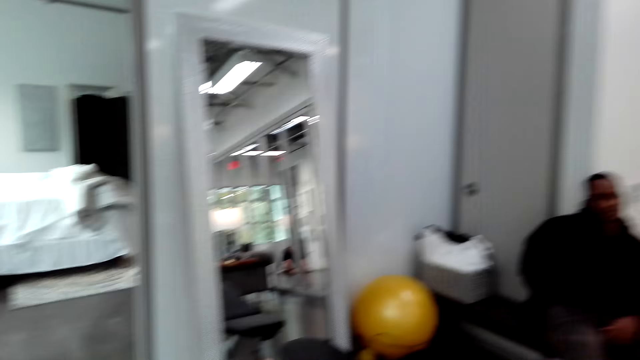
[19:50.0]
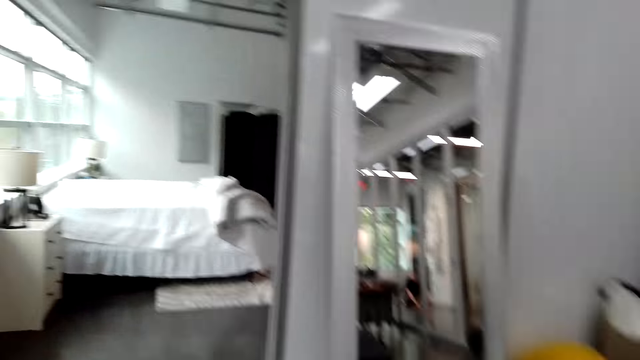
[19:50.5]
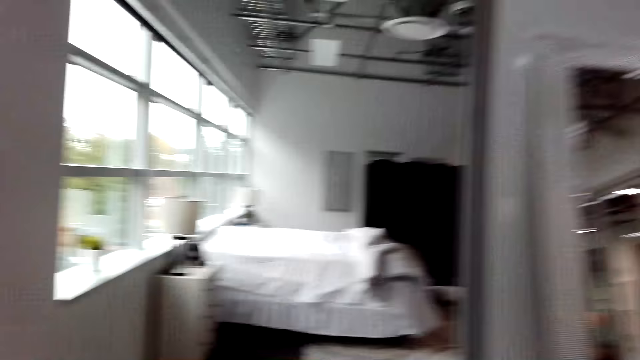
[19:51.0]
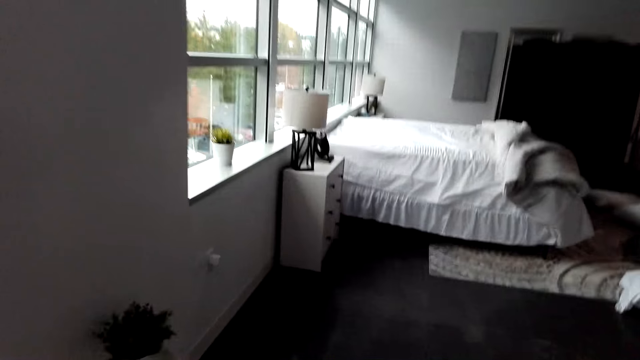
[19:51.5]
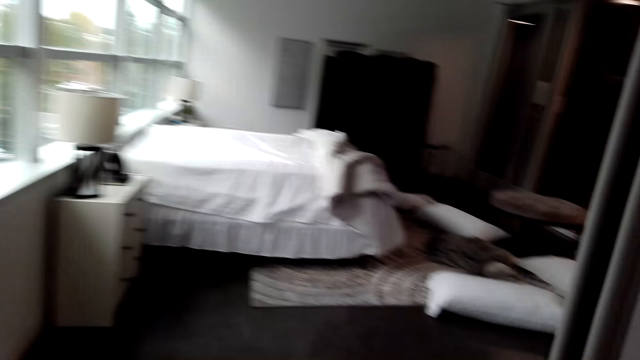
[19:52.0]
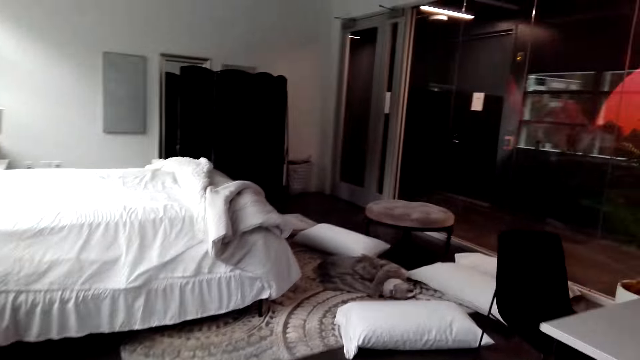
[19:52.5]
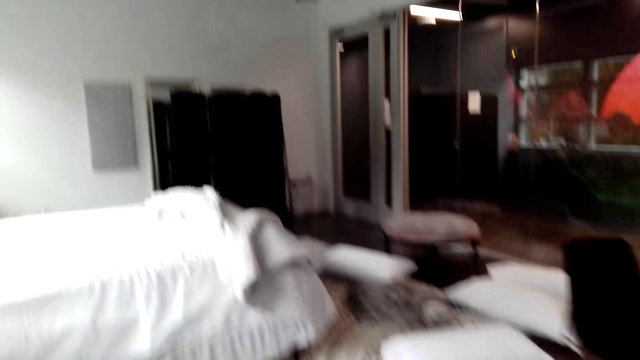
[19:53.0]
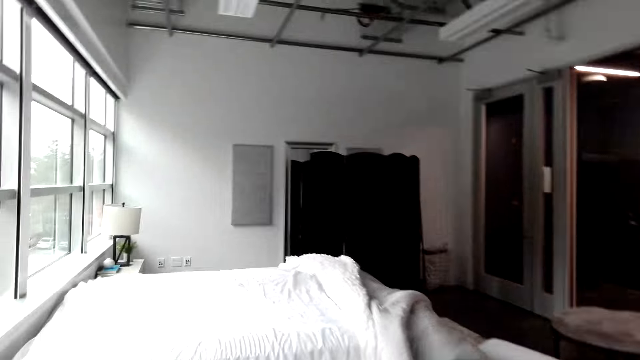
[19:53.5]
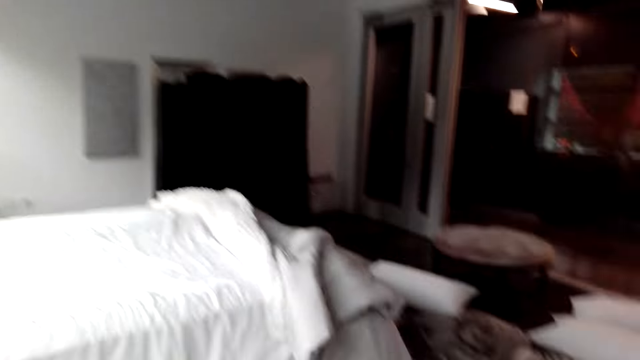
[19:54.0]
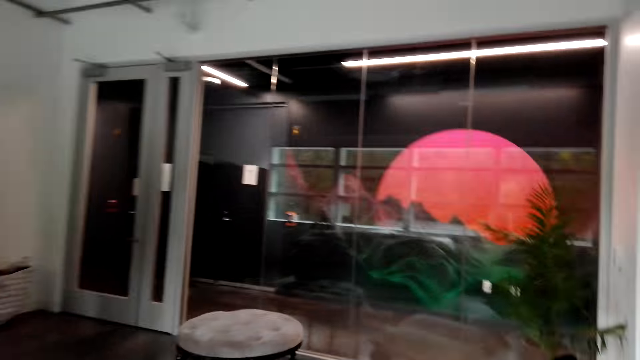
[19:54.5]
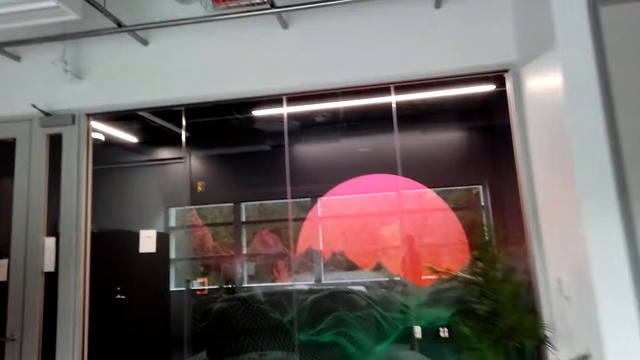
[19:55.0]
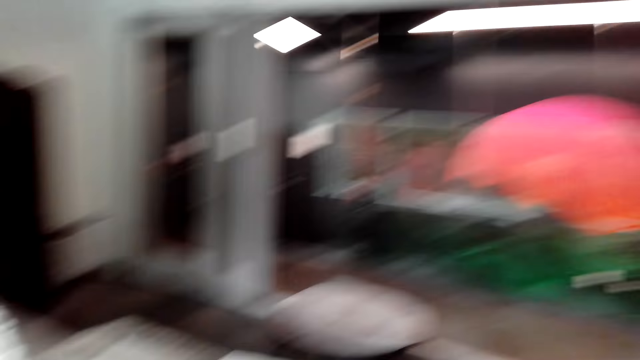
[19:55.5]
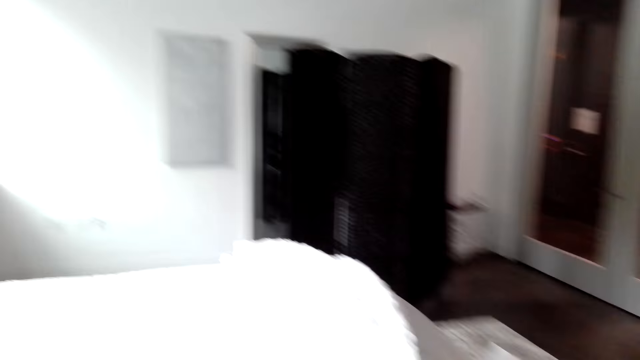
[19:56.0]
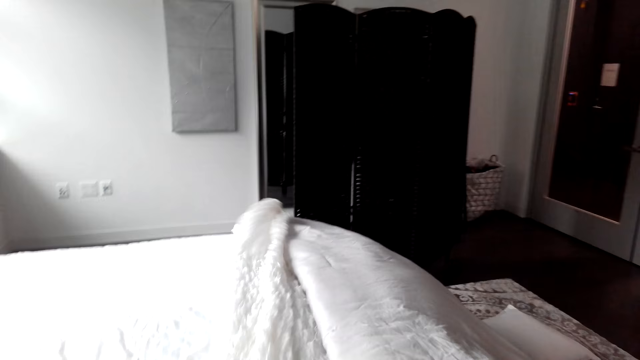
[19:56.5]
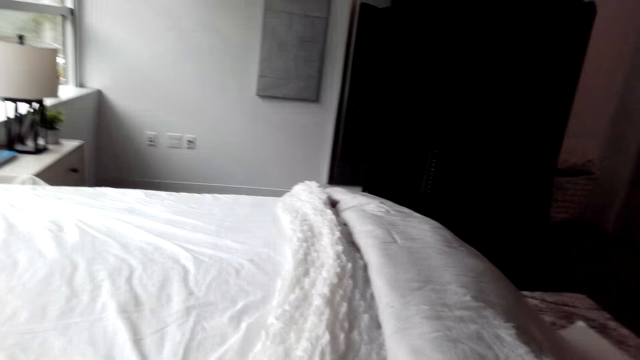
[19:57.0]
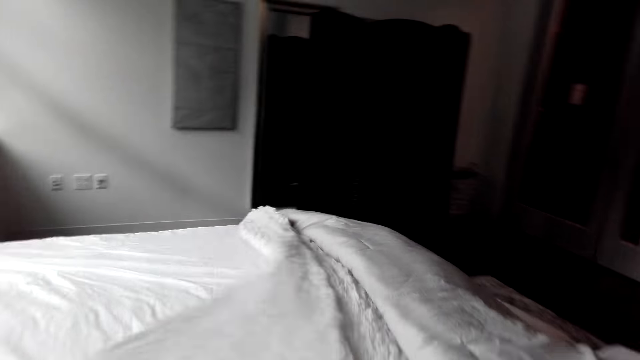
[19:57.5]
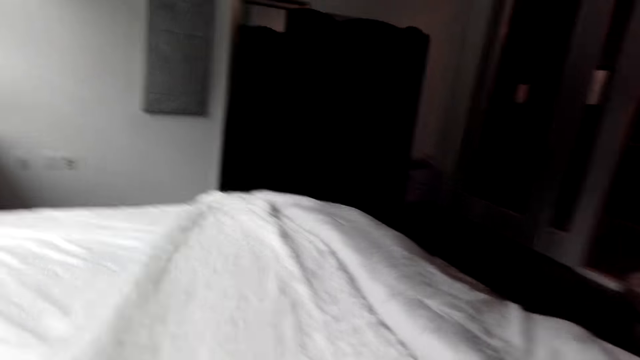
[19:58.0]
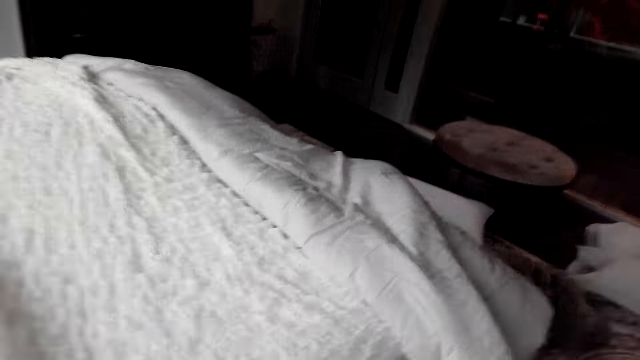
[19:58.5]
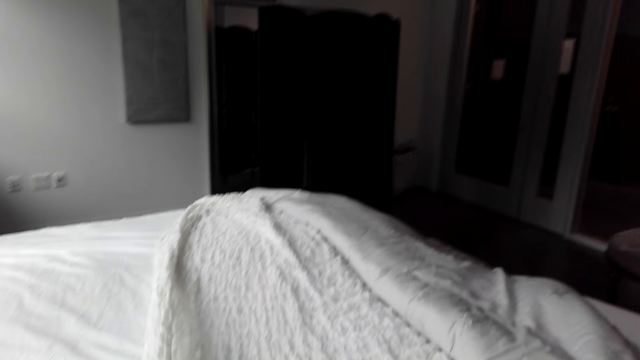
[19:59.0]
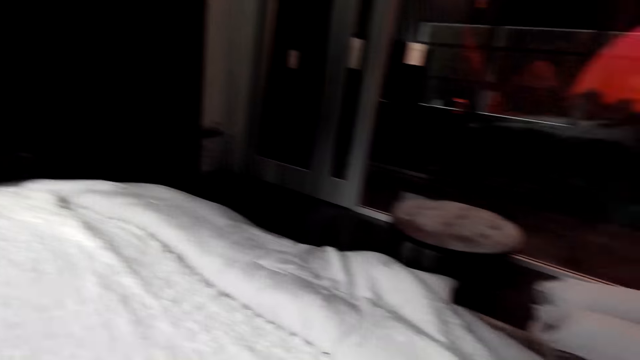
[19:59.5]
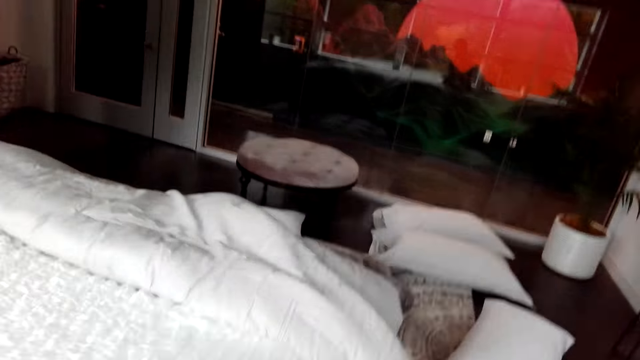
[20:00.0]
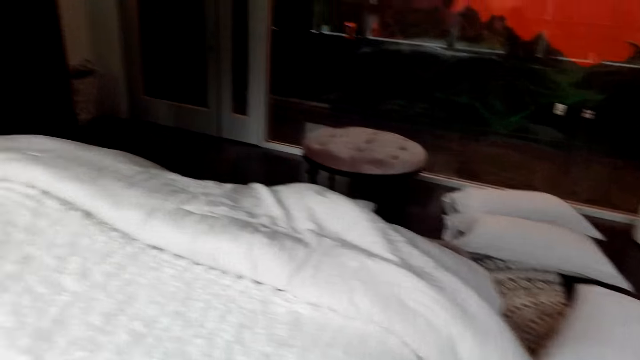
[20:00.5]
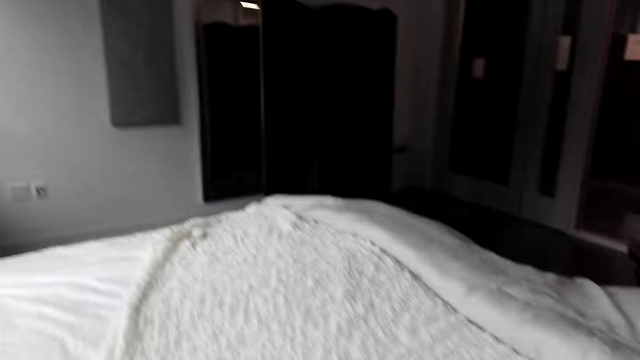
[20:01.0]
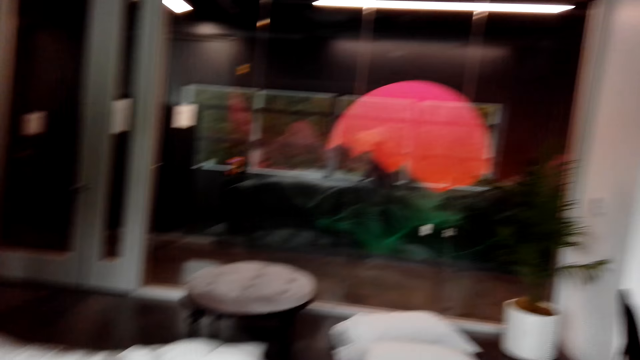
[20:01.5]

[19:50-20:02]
The camera wearer walks towards a bedroom. They touch the bed. They straighten a blanket.

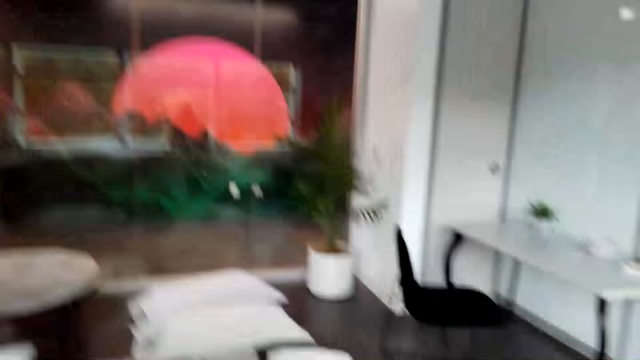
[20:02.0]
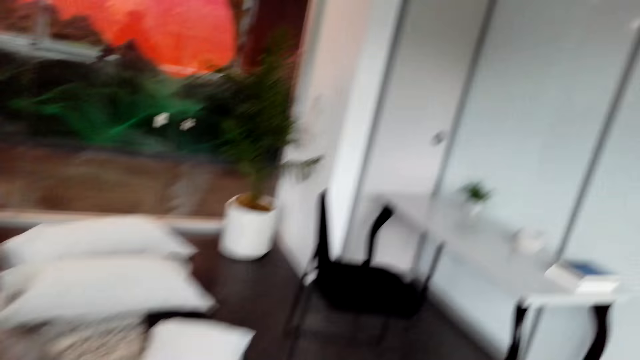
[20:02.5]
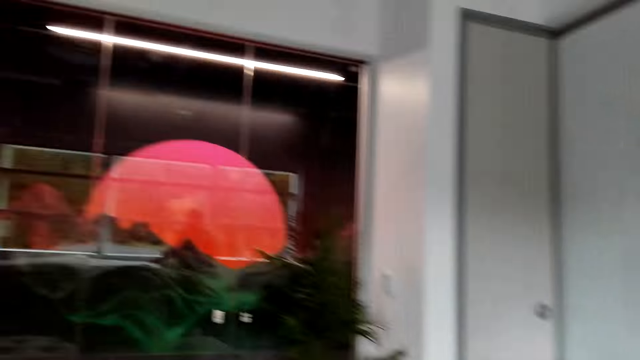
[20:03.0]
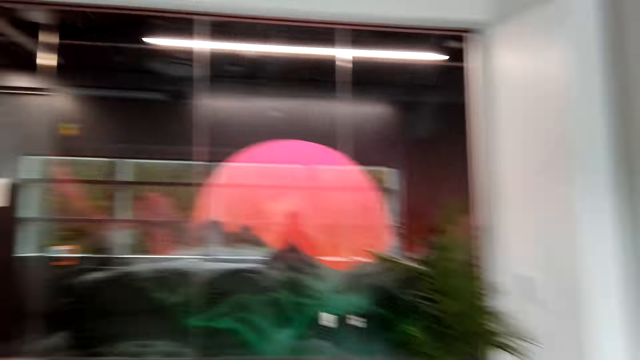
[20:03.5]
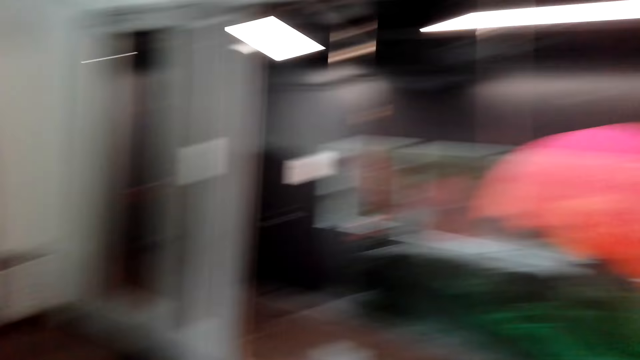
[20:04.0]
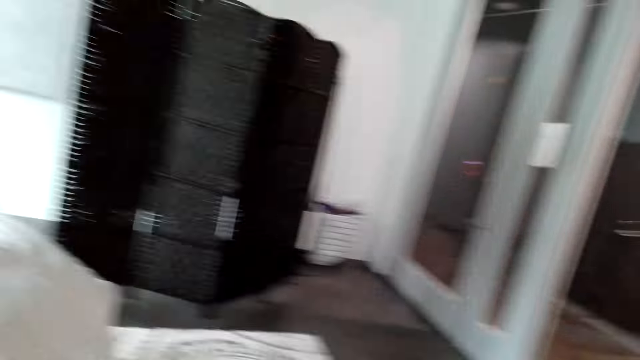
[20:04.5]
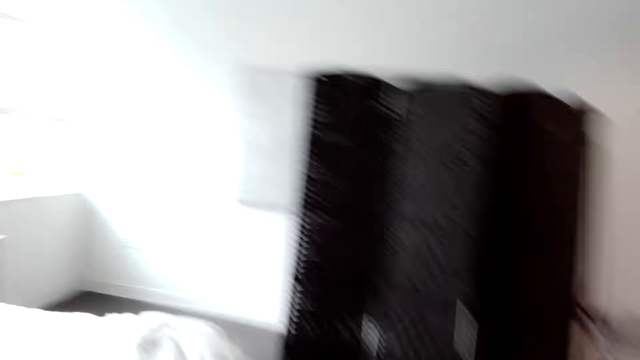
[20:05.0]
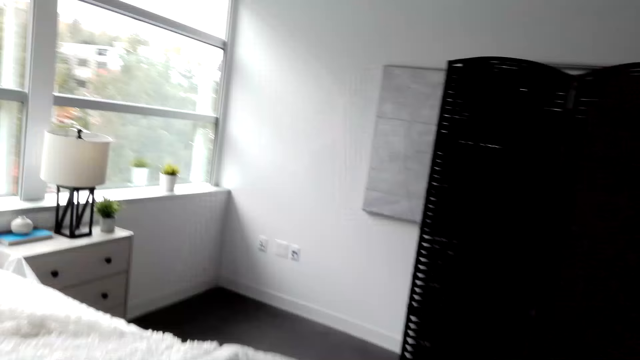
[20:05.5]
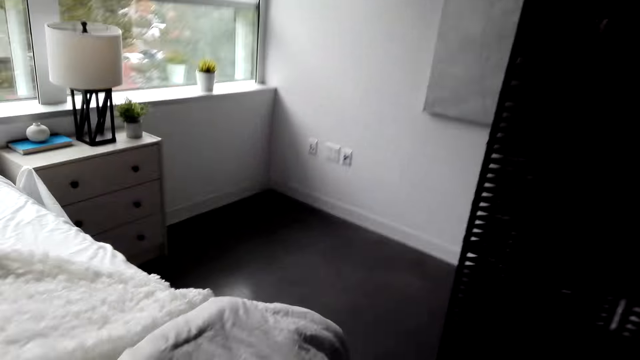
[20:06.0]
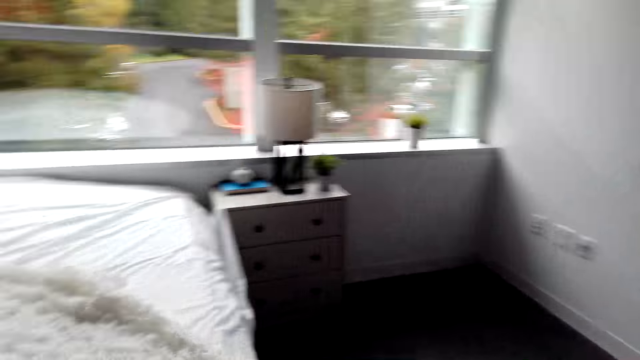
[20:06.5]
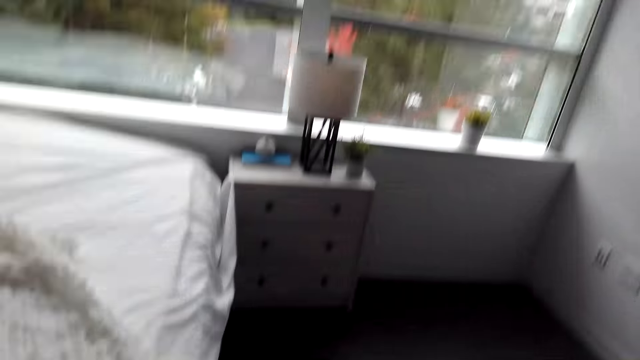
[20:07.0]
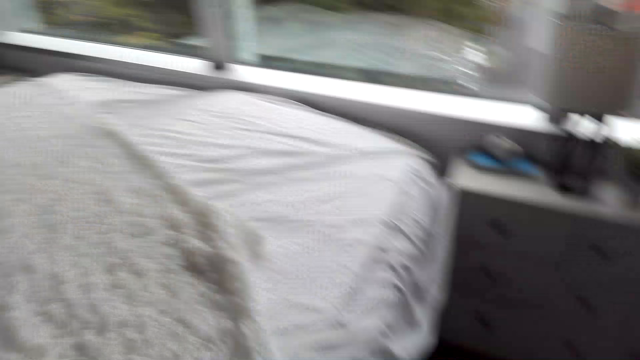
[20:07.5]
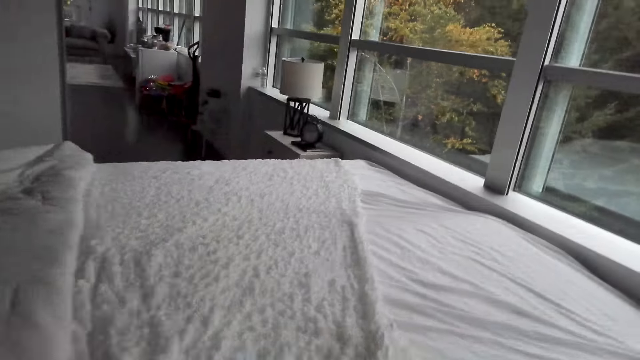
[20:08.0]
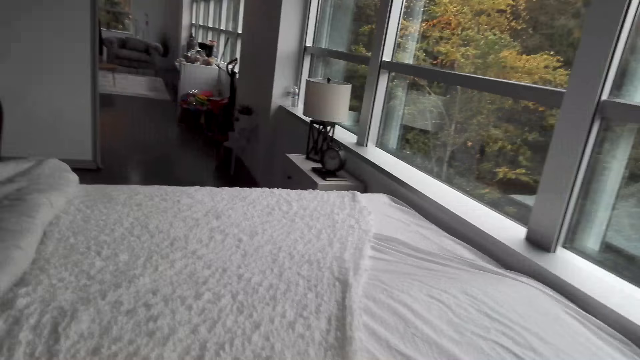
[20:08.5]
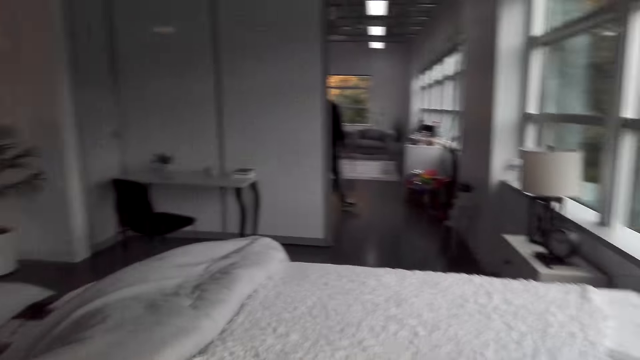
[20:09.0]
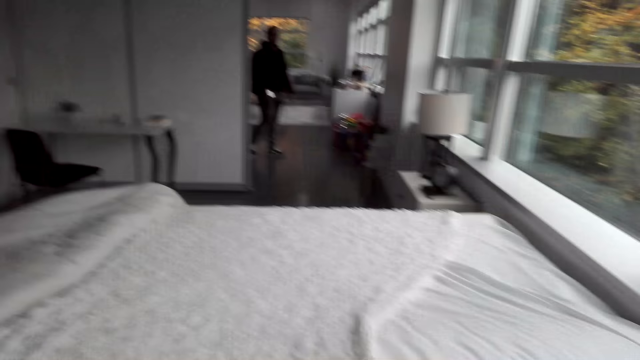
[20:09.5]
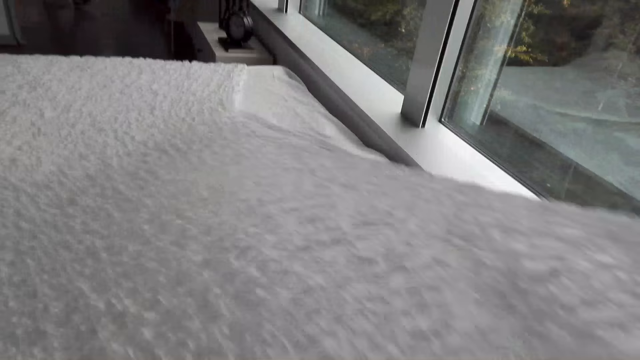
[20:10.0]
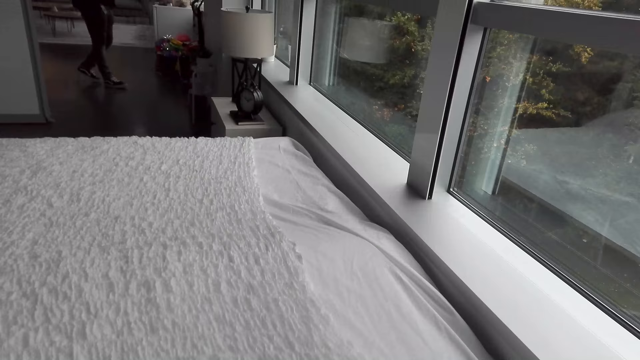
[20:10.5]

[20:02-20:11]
The camera wearer looks around the bedroom. They straighten a blanket.
